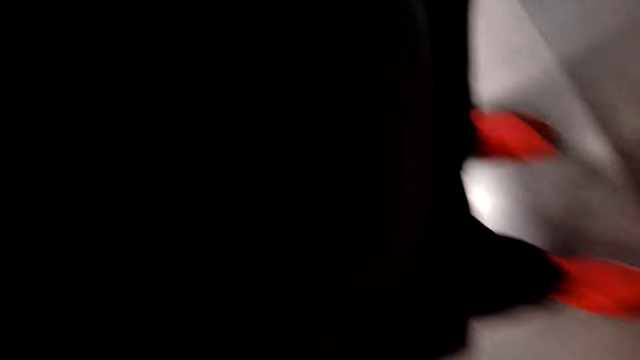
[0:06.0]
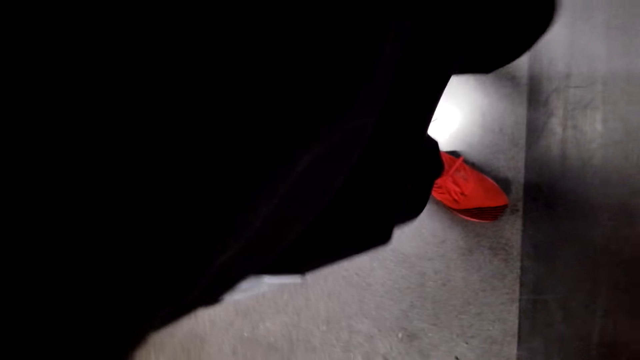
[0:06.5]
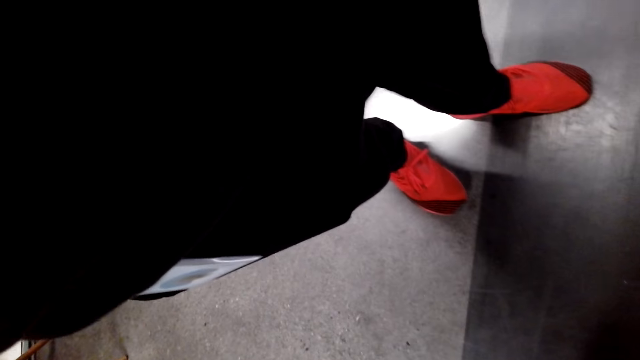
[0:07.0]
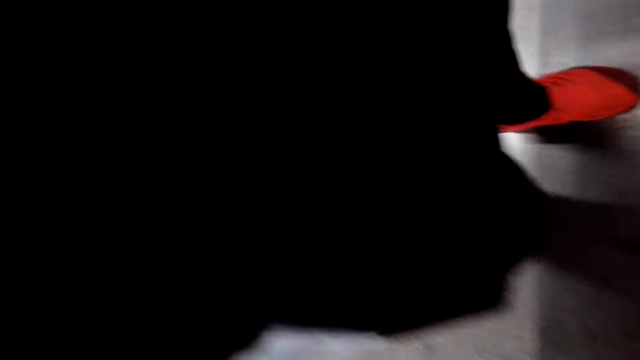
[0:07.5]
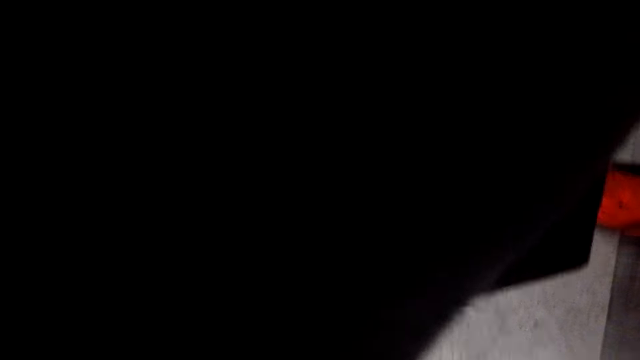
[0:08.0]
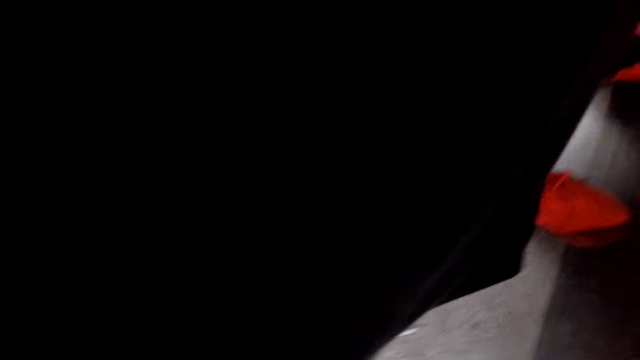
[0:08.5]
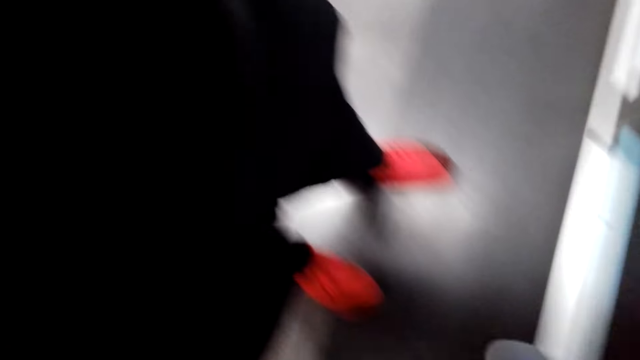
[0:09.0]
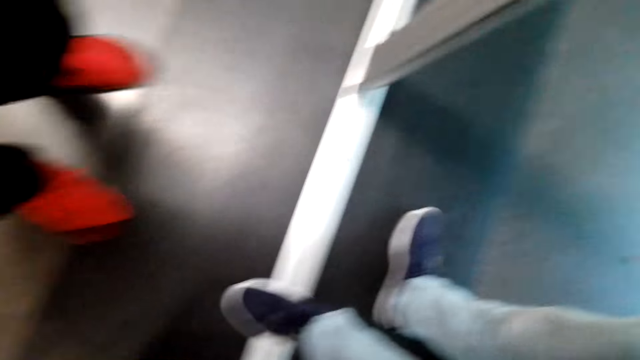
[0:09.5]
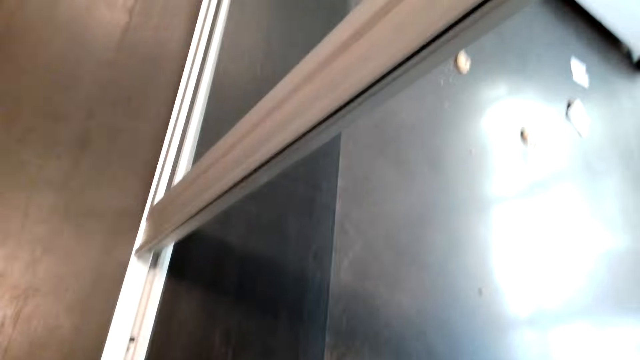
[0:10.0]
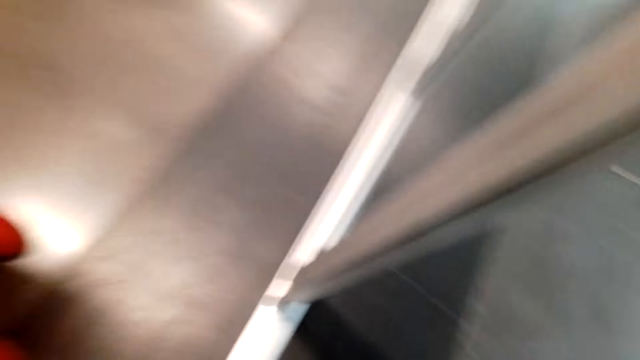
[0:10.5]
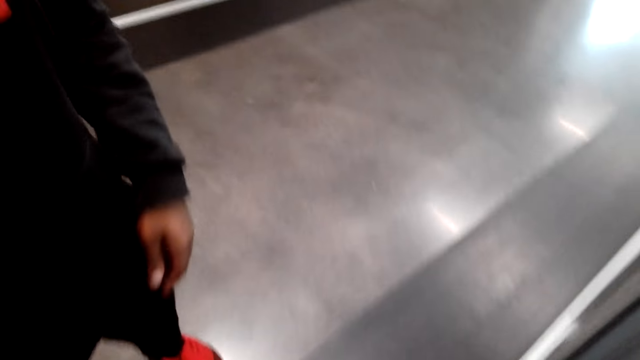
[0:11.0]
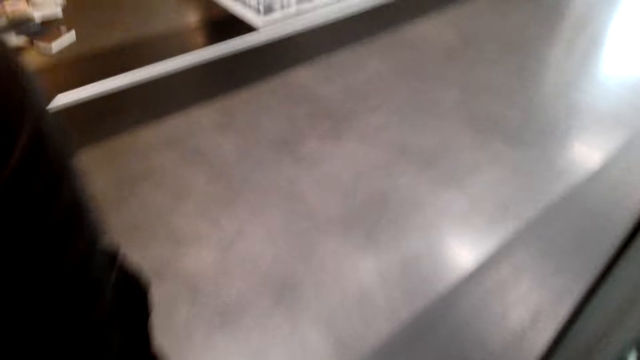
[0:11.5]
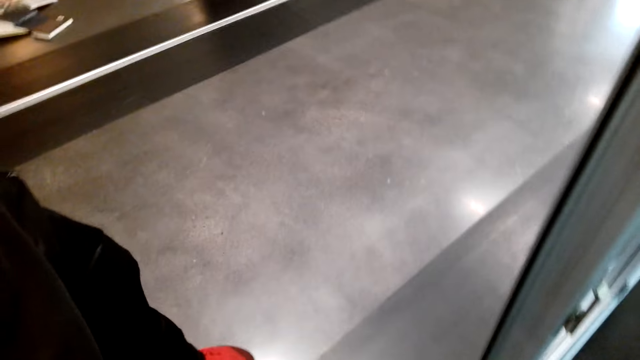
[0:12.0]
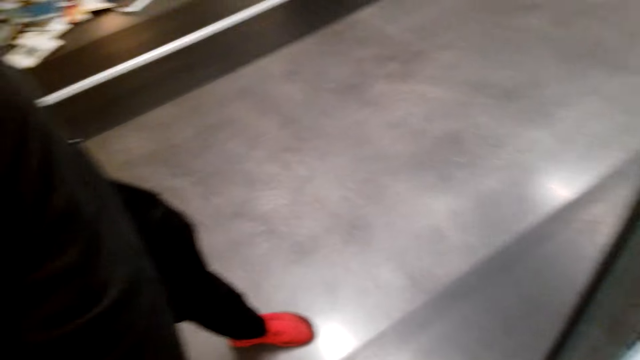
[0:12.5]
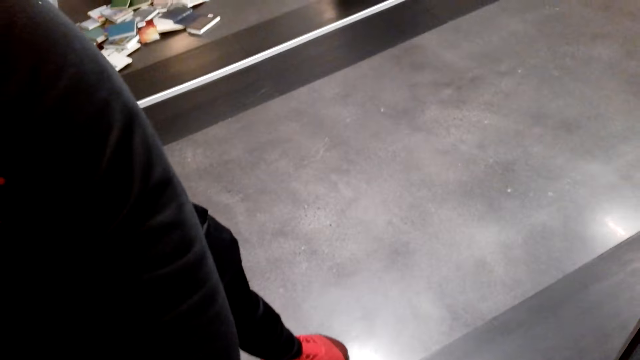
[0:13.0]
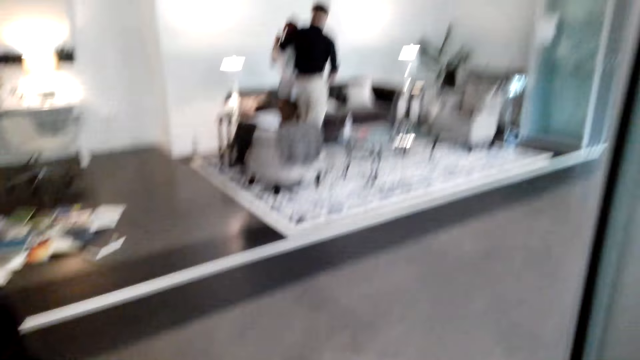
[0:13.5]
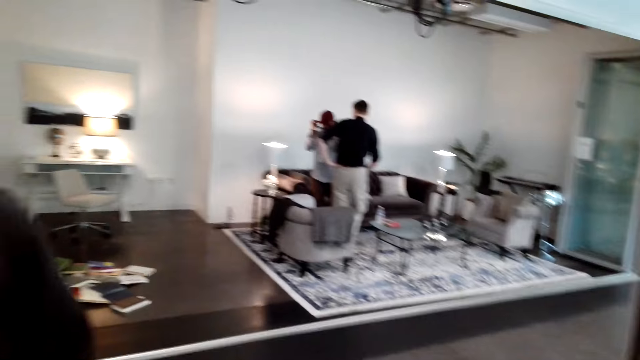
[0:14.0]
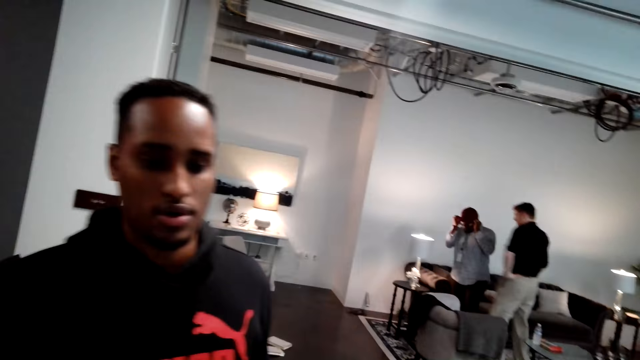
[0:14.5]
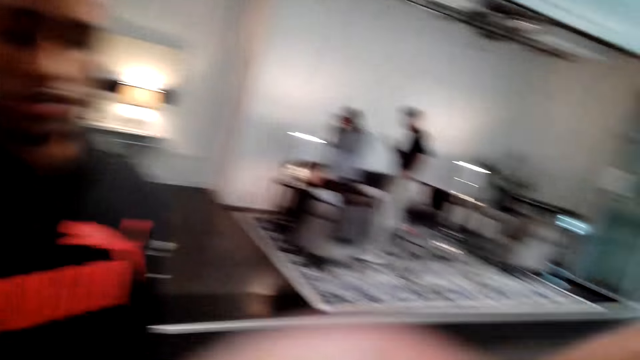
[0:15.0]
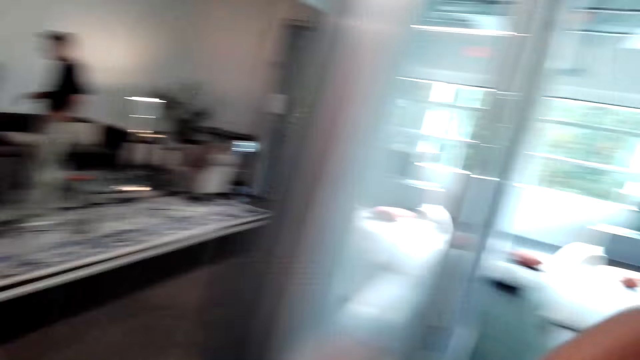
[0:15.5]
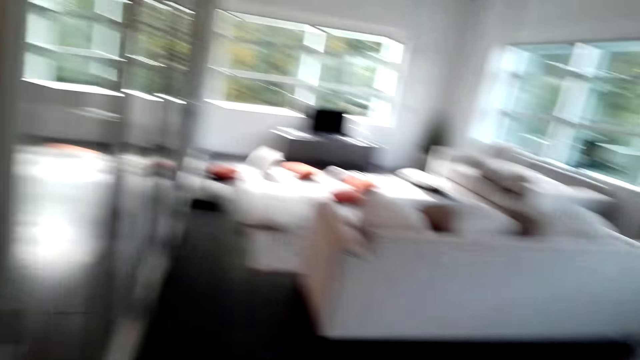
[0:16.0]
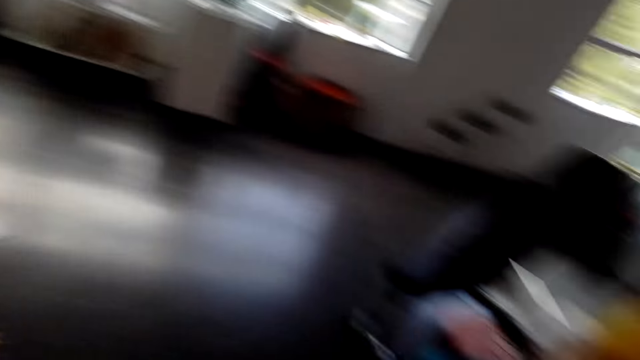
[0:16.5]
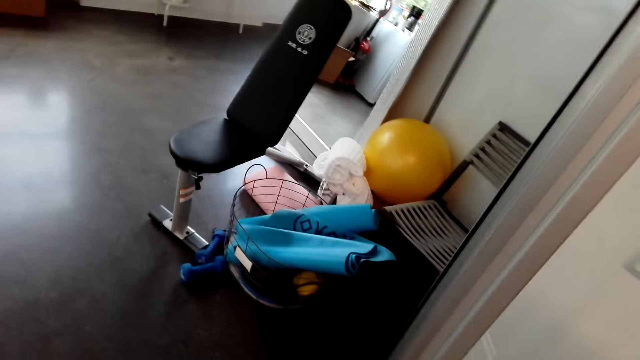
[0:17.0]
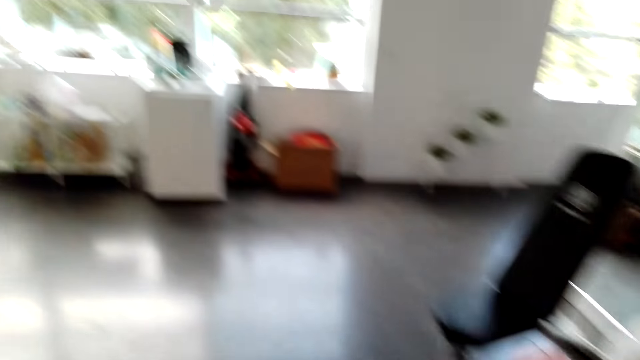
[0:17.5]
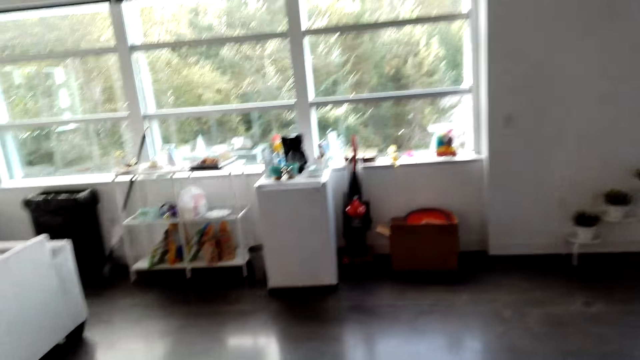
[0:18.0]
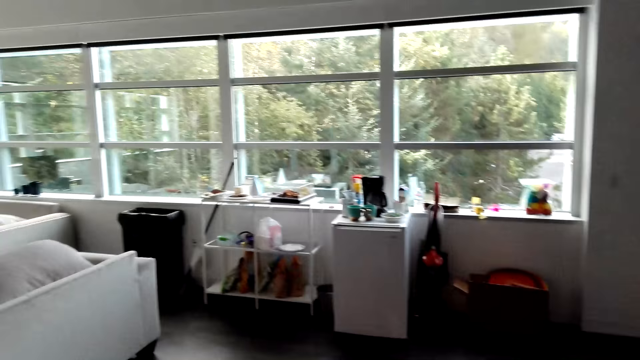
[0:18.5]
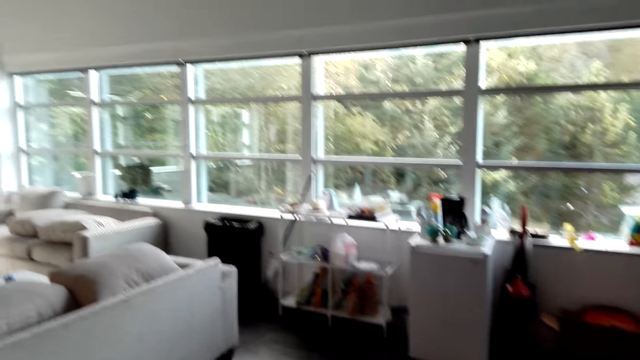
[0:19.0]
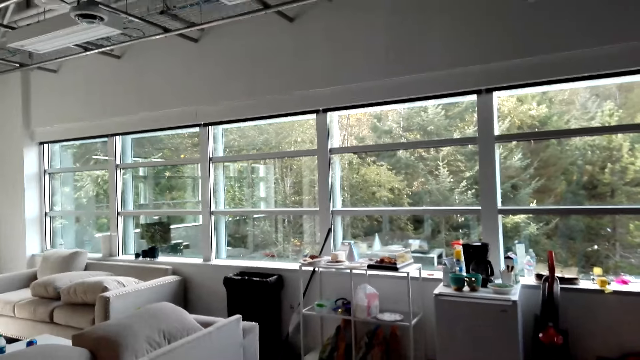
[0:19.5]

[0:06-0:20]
The camera wearer stands in the house. They converse with a man. They look around in the house.

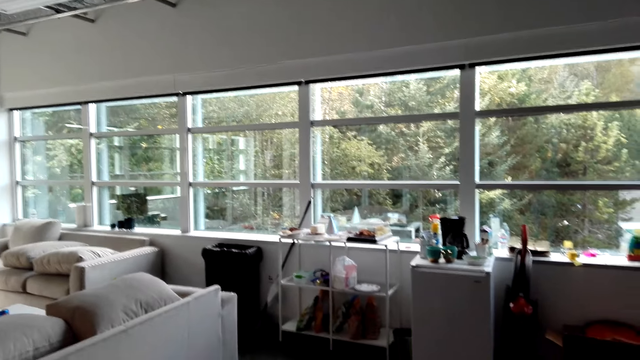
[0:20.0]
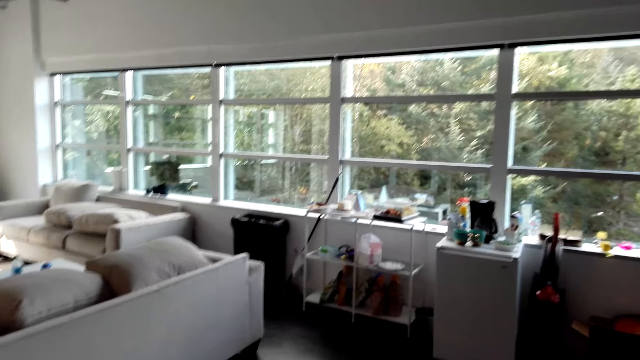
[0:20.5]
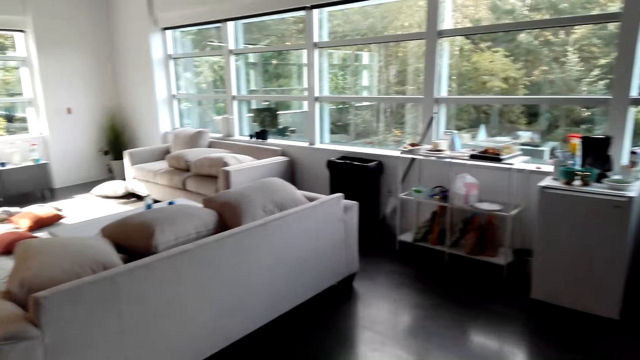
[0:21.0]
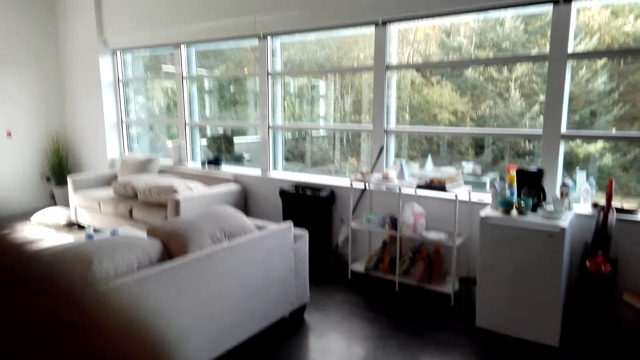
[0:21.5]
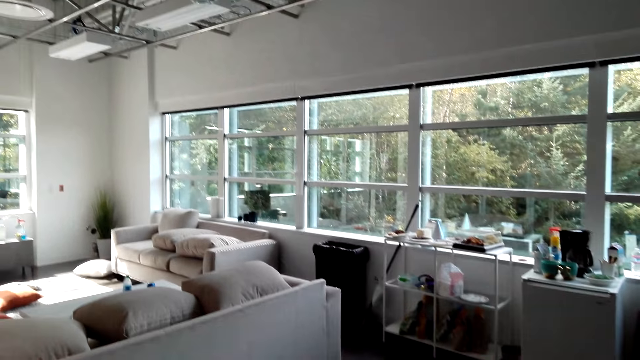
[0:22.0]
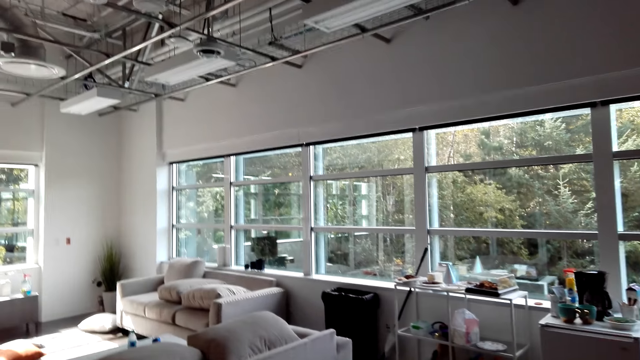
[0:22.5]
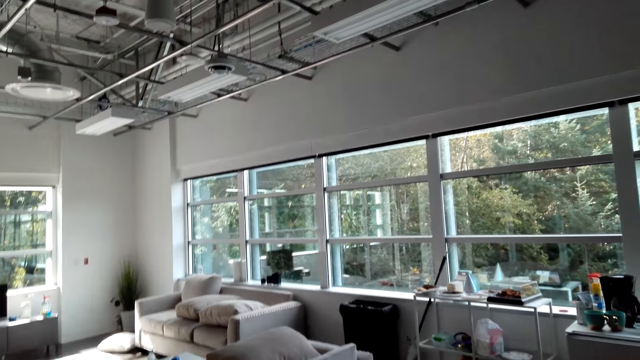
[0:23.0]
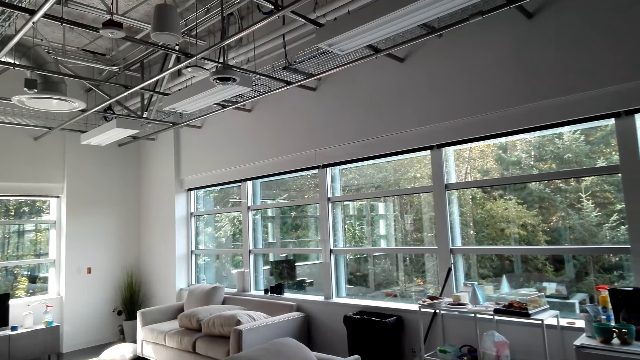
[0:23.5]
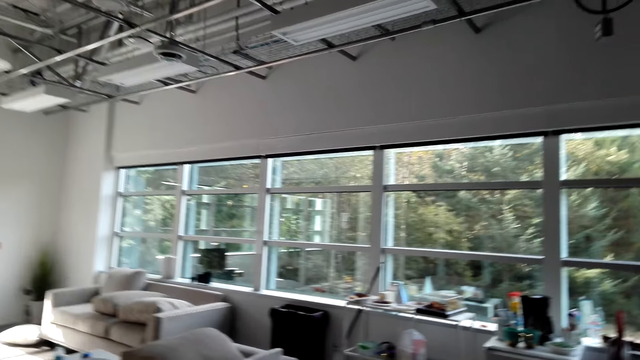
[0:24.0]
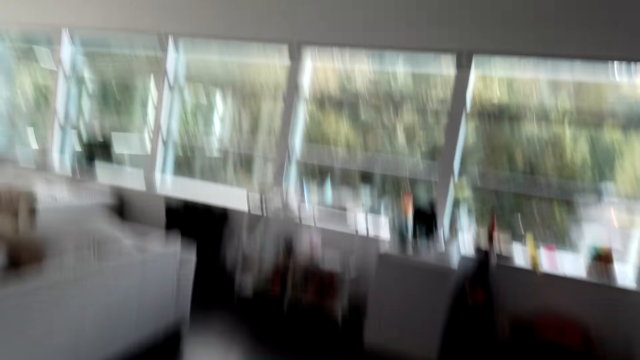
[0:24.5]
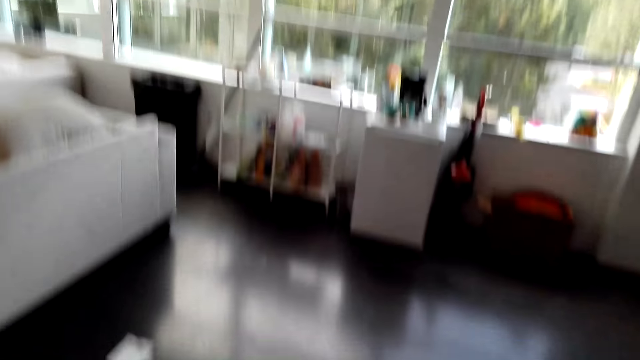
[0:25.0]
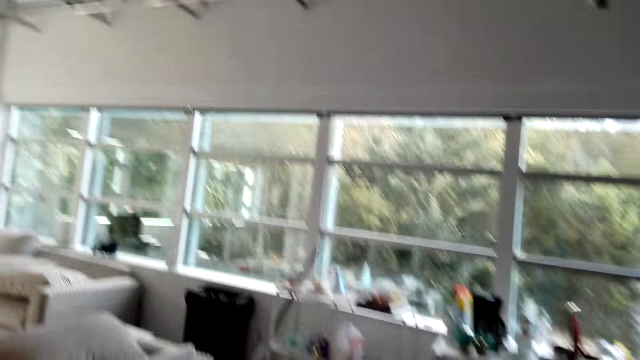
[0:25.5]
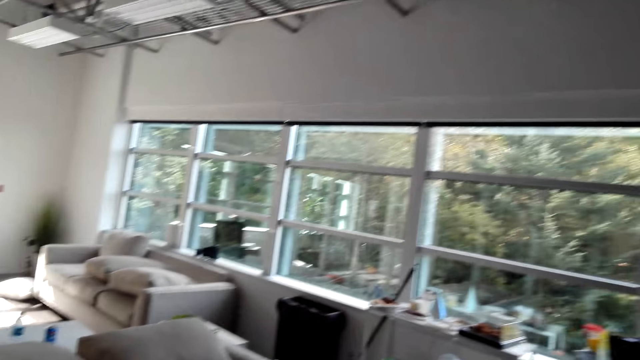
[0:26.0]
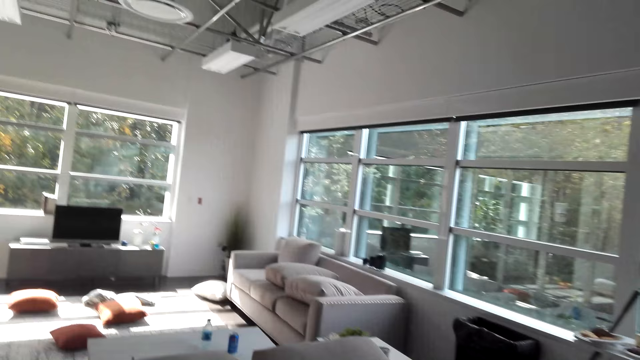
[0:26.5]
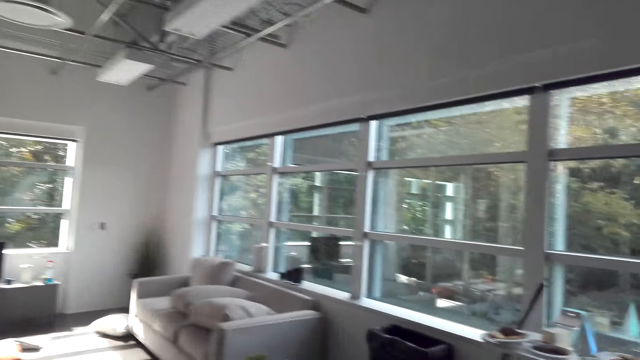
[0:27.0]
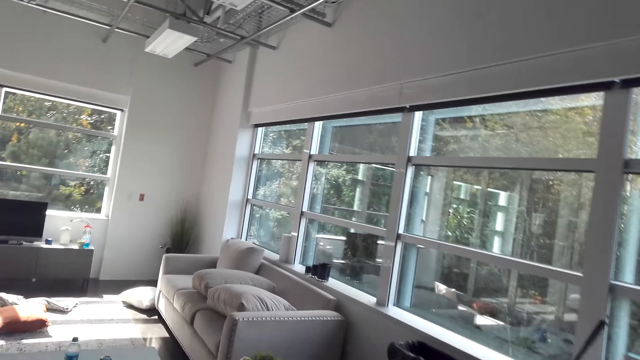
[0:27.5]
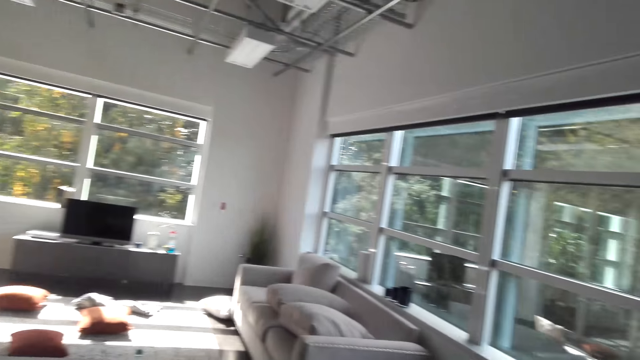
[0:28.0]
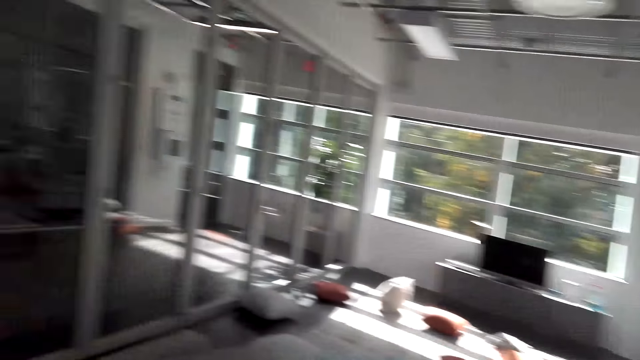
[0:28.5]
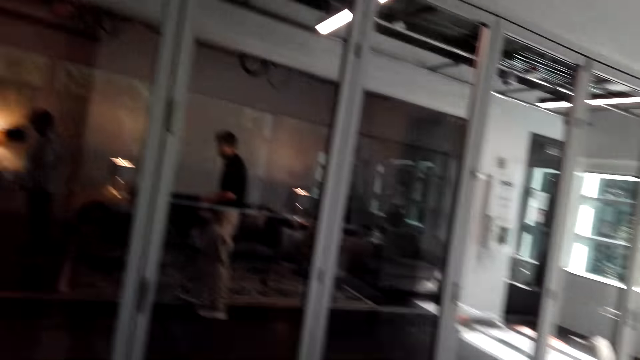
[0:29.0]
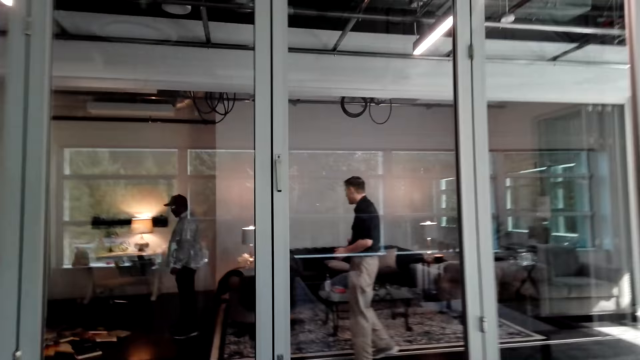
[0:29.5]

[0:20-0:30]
The camera wearer walks towards the couch.
